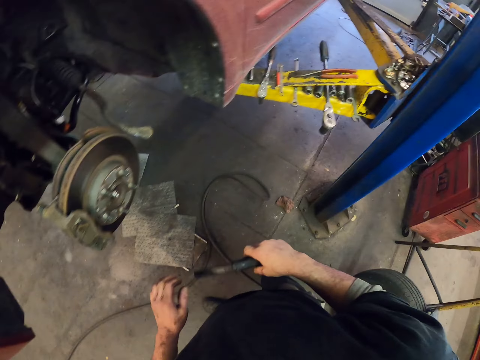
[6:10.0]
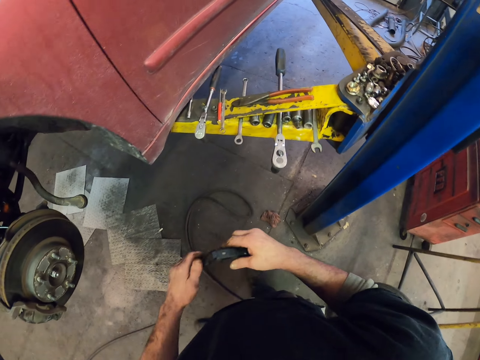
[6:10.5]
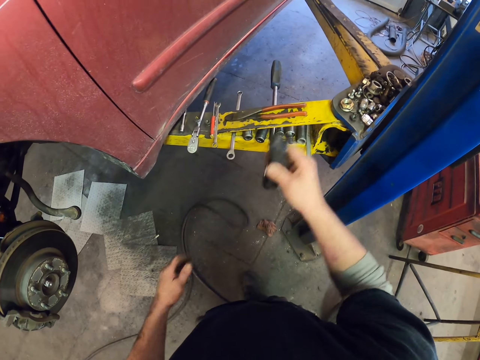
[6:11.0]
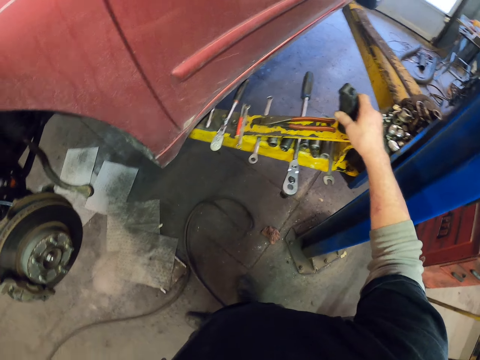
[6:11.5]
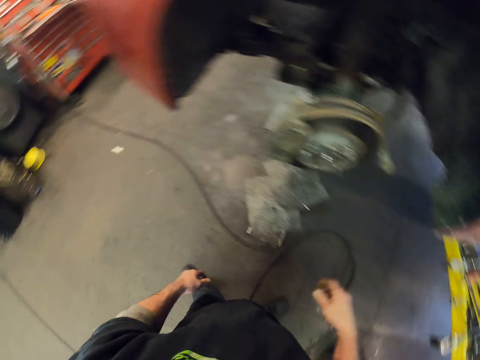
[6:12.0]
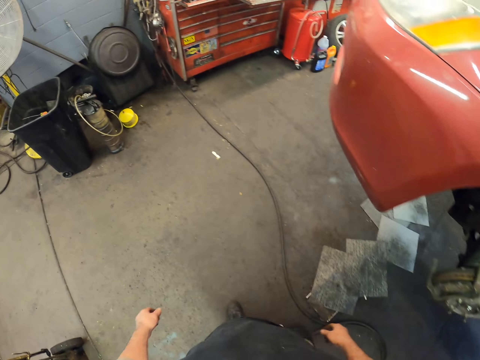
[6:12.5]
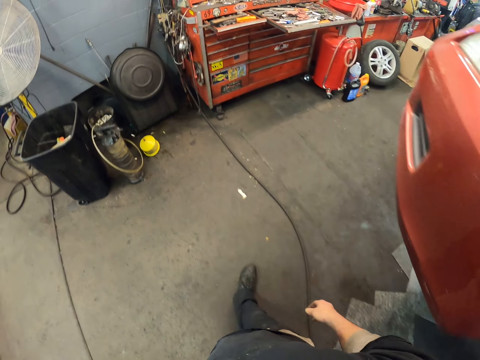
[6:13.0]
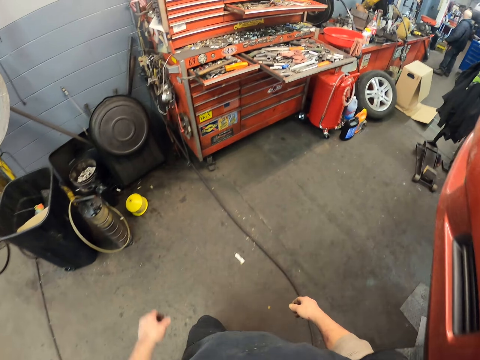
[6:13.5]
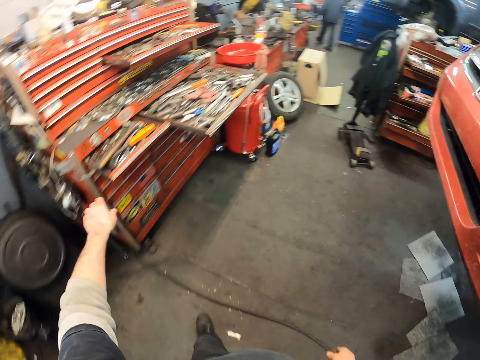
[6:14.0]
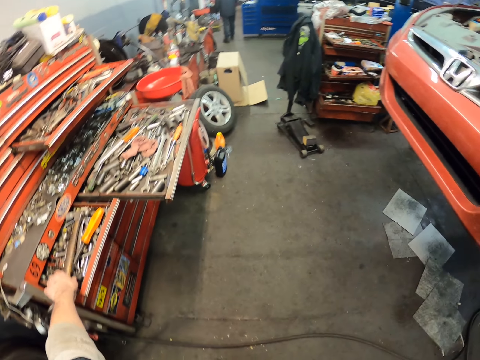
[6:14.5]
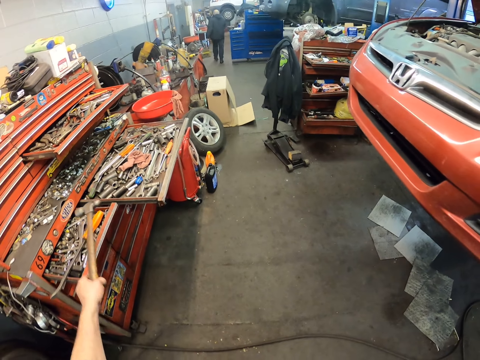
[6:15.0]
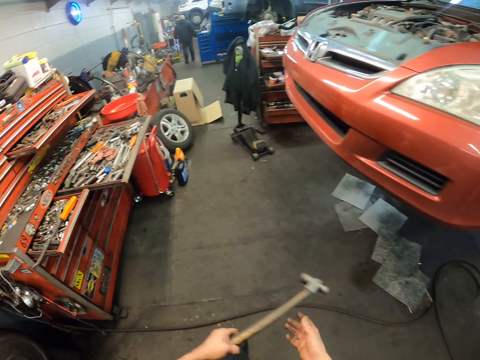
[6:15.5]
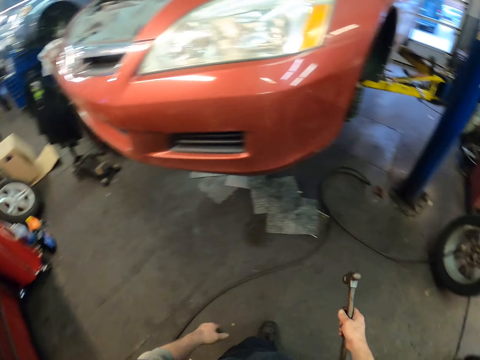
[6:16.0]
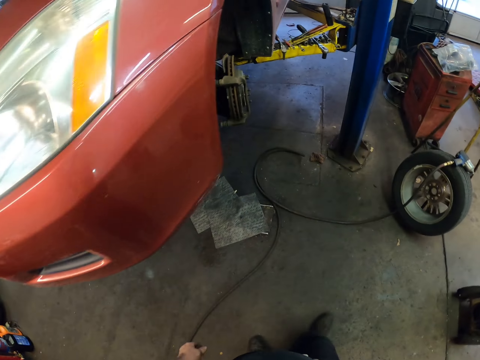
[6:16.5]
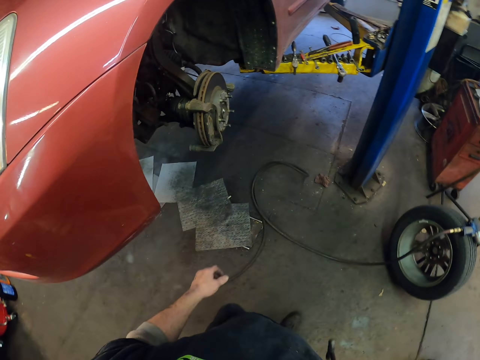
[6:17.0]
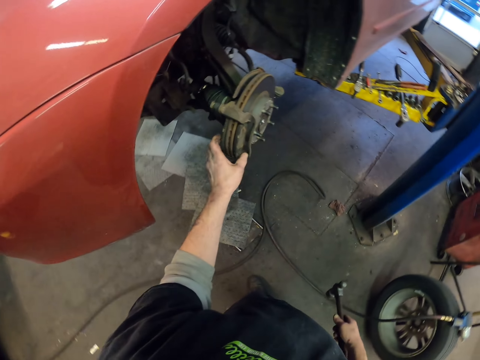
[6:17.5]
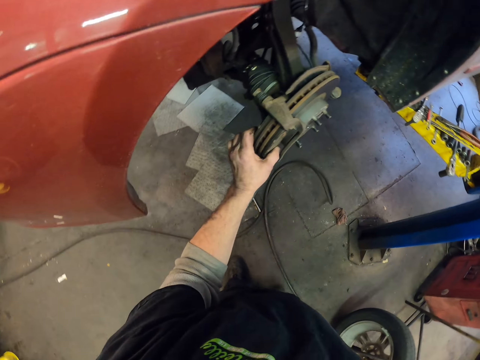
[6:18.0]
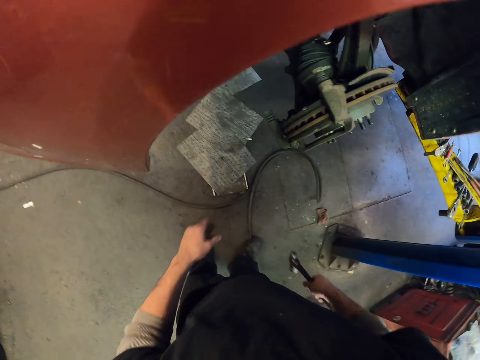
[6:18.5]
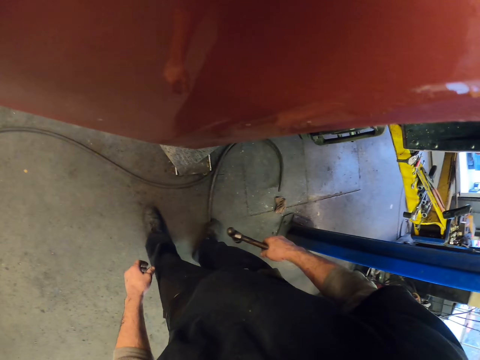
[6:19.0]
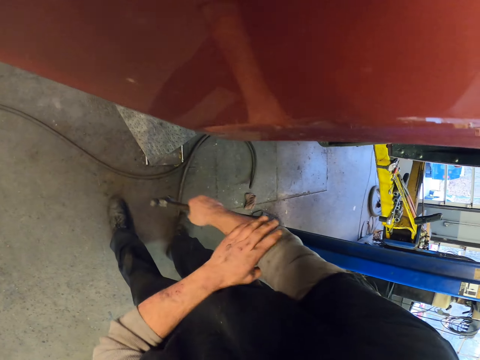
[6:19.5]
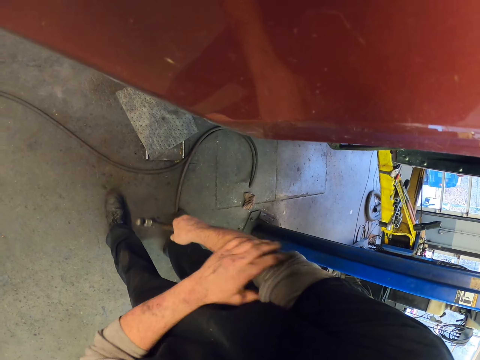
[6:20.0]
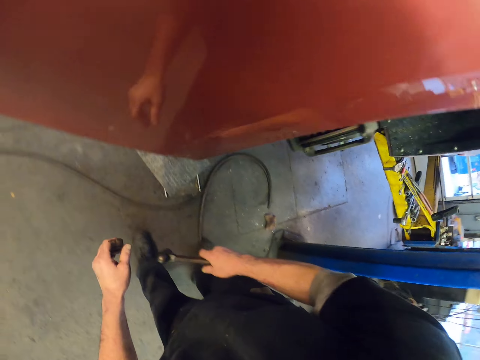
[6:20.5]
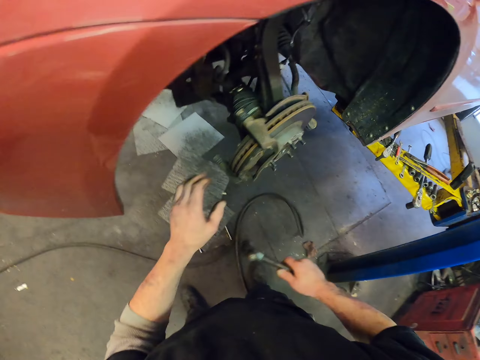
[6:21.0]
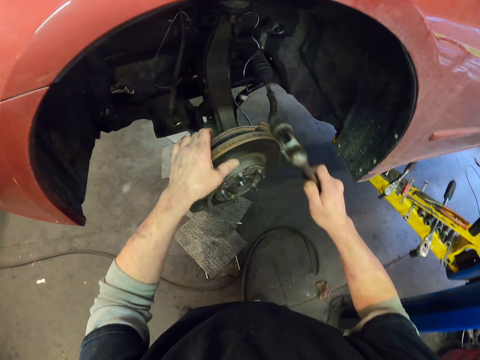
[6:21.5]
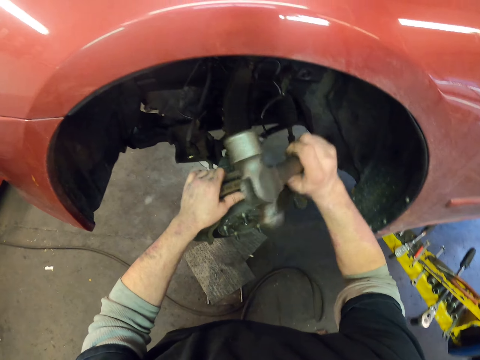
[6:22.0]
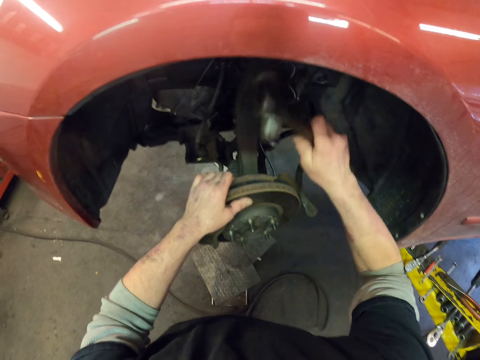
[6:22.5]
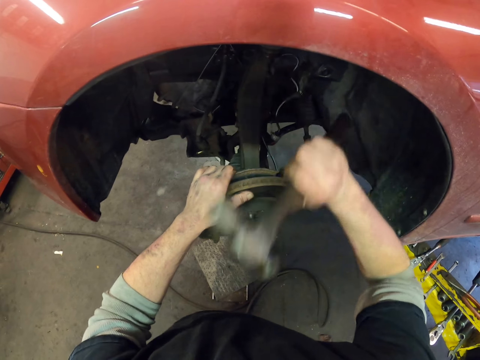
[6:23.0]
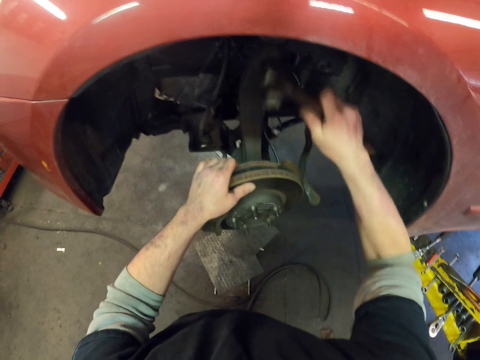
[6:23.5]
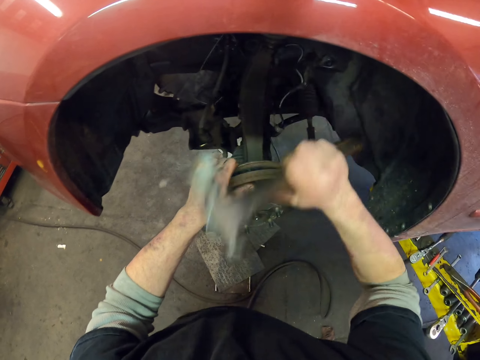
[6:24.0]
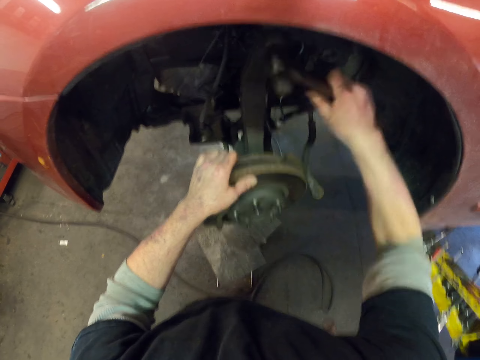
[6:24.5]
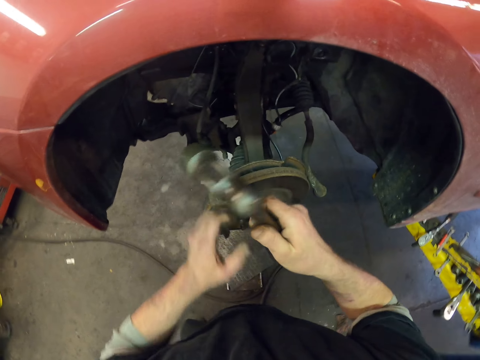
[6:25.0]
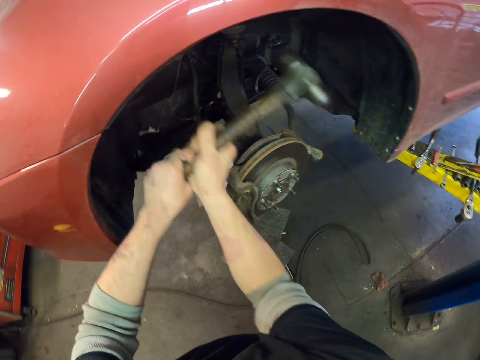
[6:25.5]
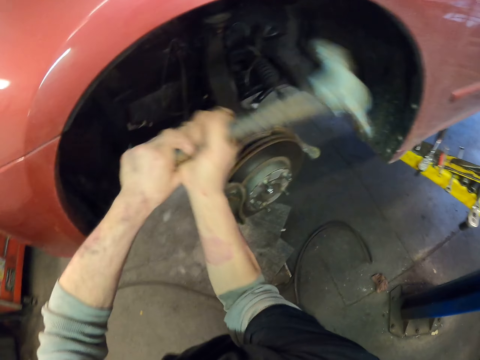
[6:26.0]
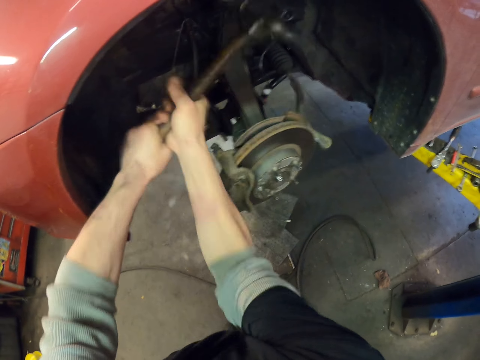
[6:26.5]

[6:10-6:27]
The camera wearer closes the torch. They walk around. They pick up a hammer. They hit the vehicle with the hammer.

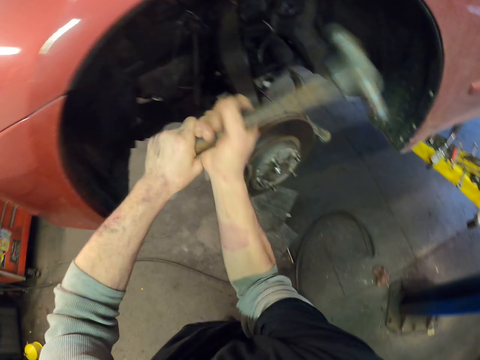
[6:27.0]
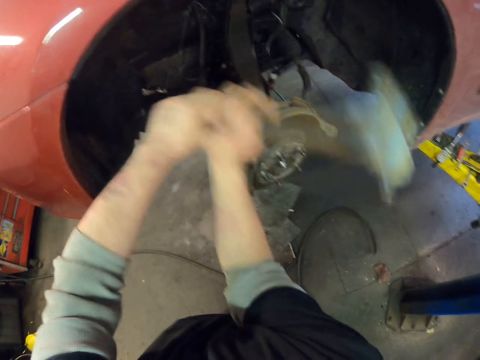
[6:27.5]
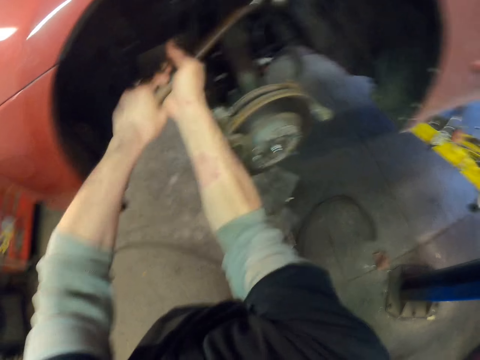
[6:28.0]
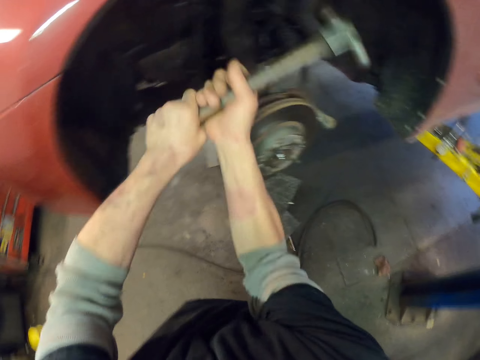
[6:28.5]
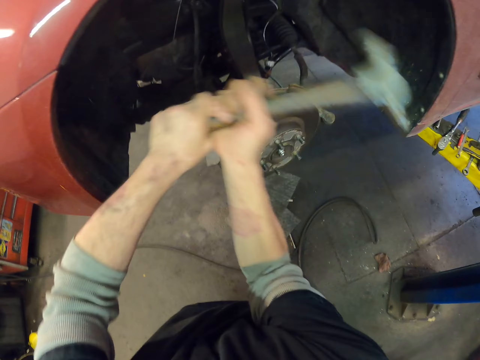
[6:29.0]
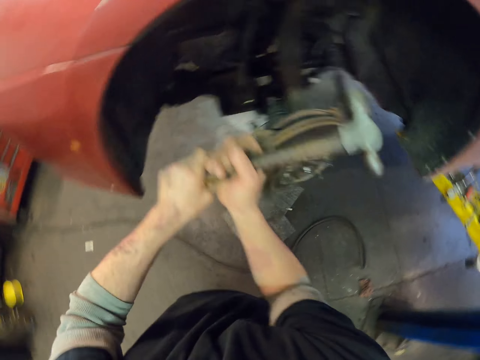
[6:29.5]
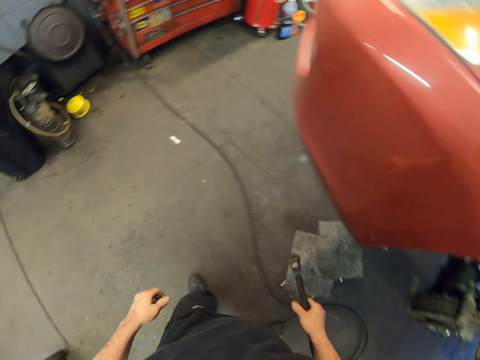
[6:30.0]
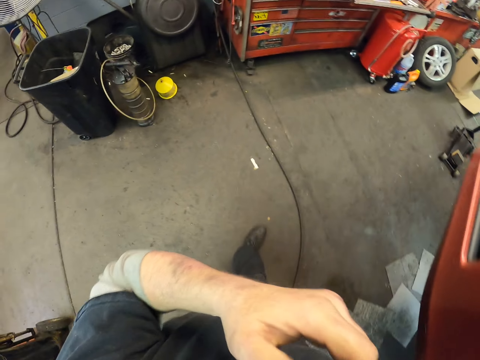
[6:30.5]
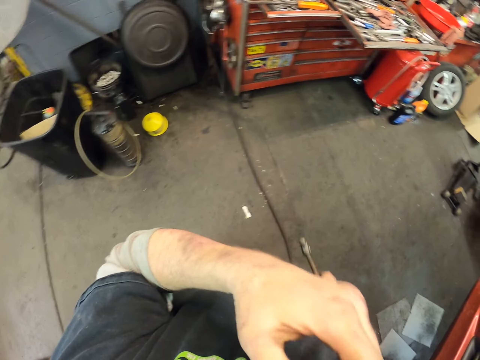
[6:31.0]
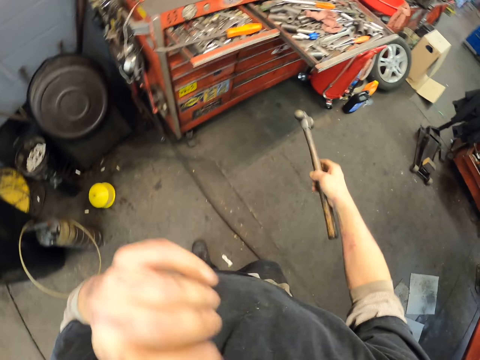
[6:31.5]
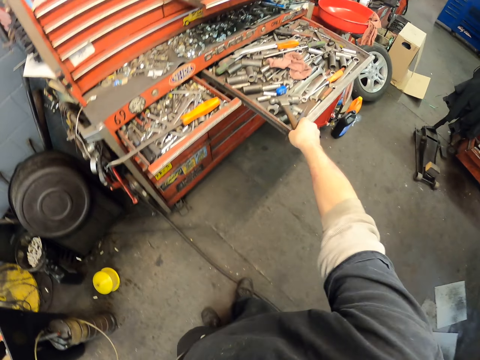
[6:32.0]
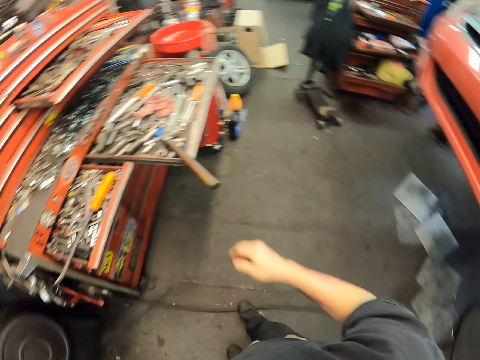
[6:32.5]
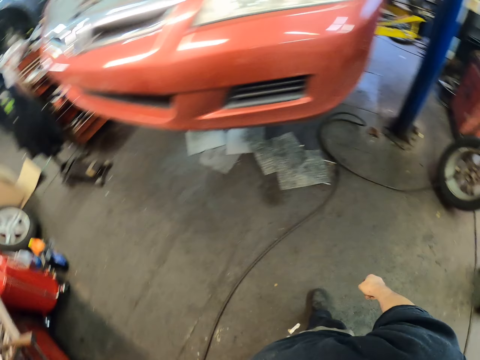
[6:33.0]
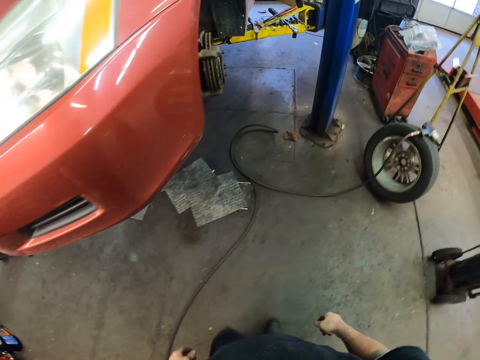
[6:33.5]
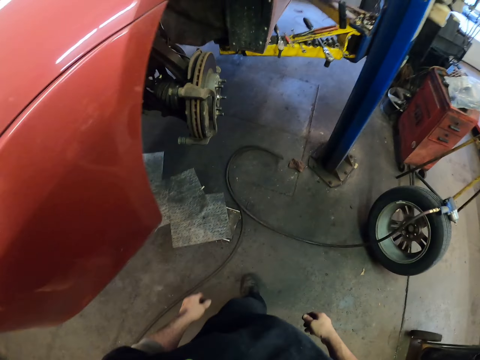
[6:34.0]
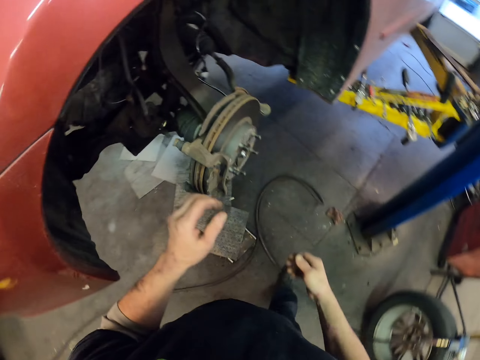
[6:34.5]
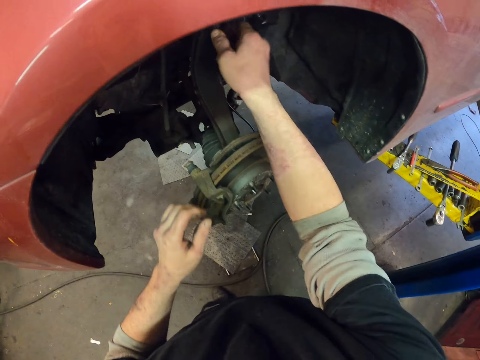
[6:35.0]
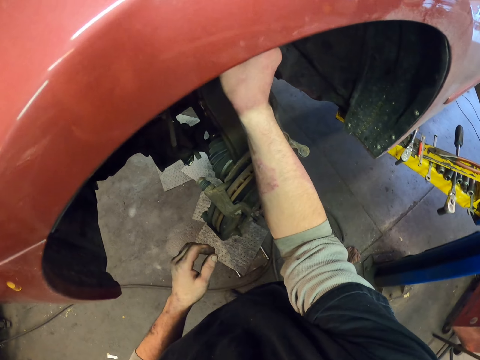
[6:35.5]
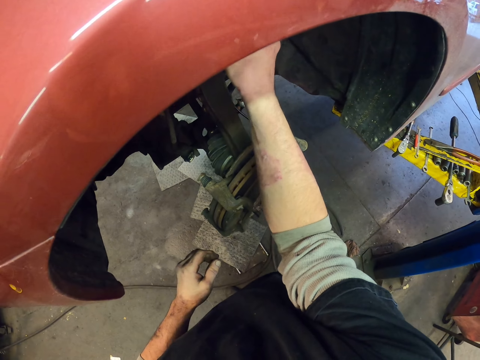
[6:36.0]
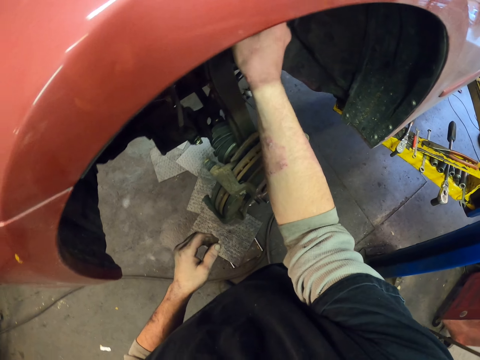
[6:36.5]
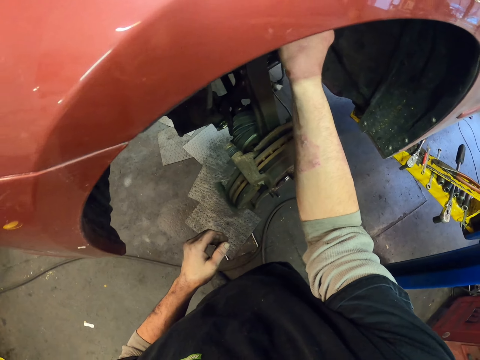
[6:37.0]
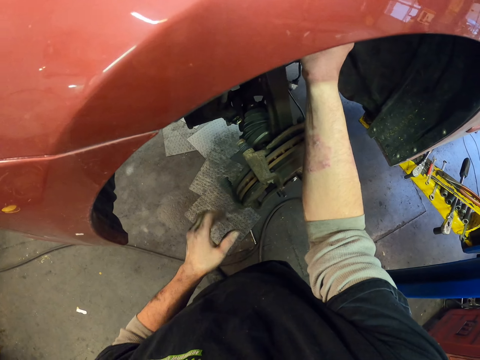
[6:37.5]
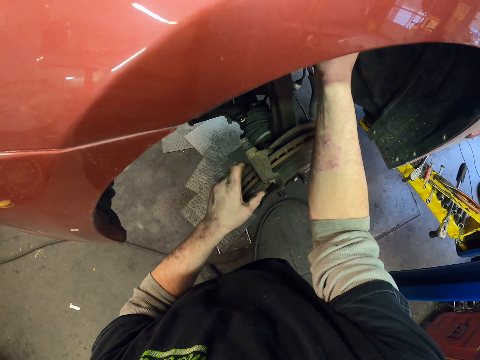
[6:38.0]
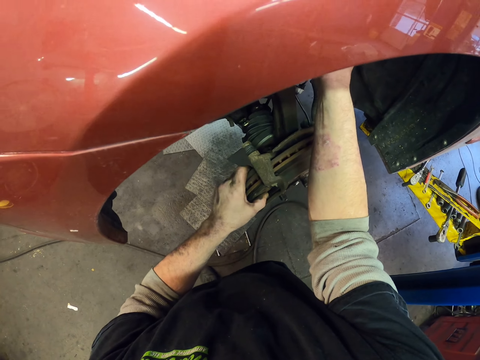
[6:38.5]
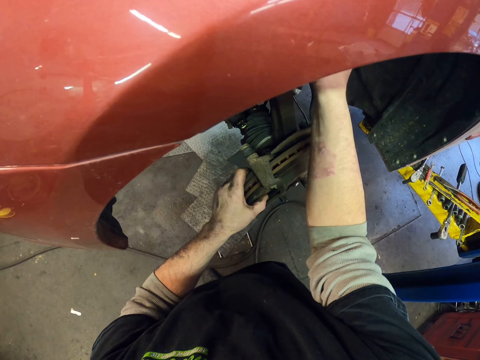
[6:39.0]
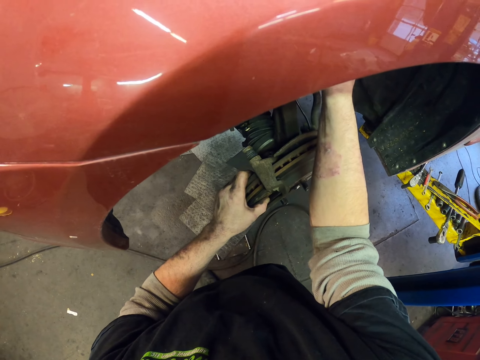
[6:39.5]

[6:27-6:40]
The camera wearer walks around. He puts the hammer on the toolbox. He untightens the nut with his right hand.
